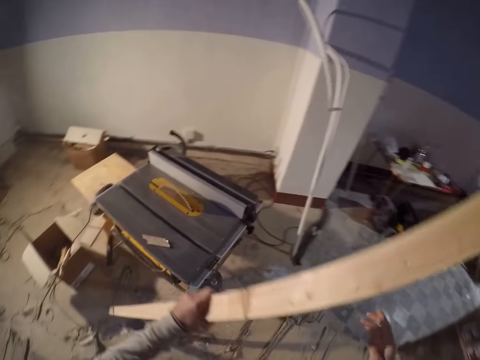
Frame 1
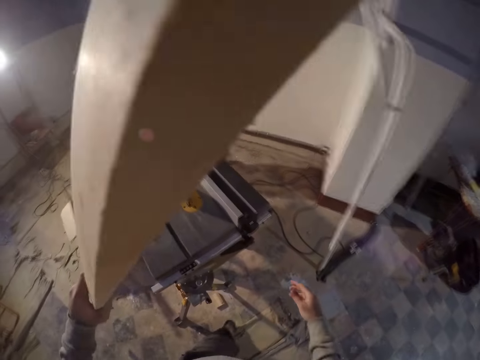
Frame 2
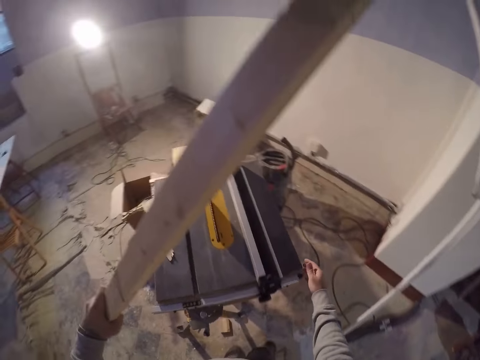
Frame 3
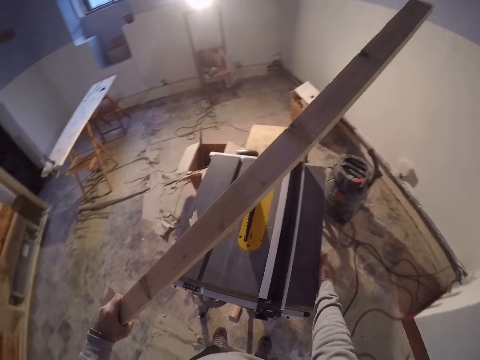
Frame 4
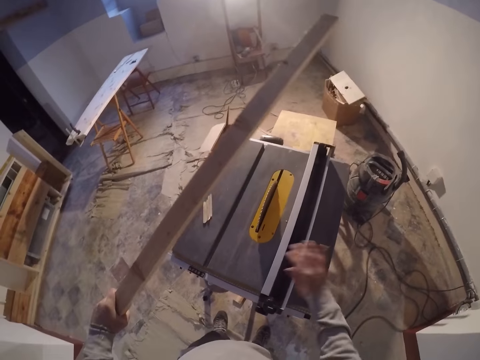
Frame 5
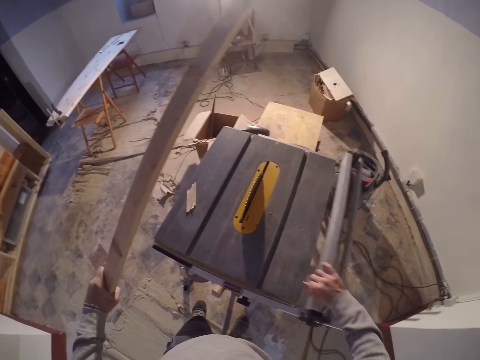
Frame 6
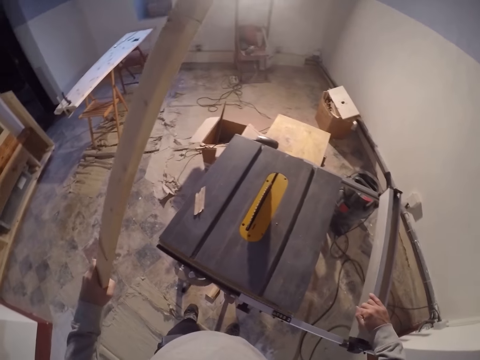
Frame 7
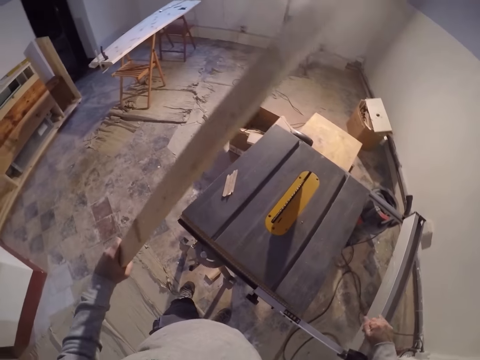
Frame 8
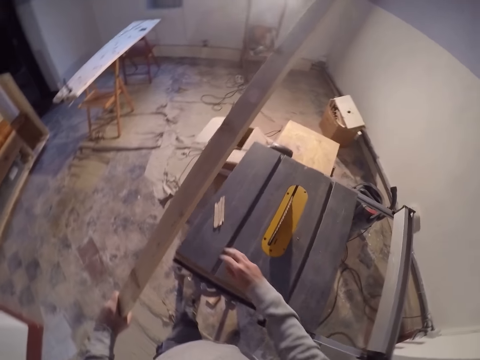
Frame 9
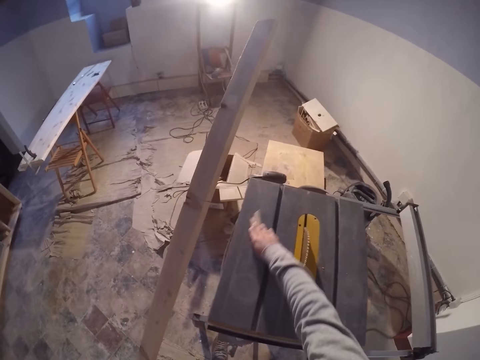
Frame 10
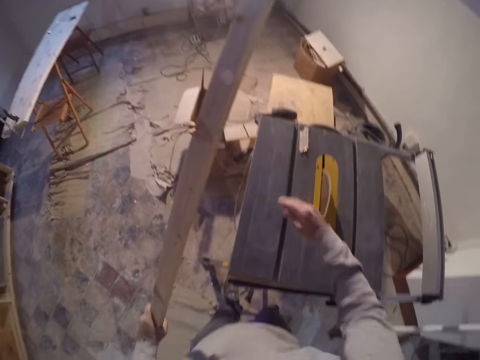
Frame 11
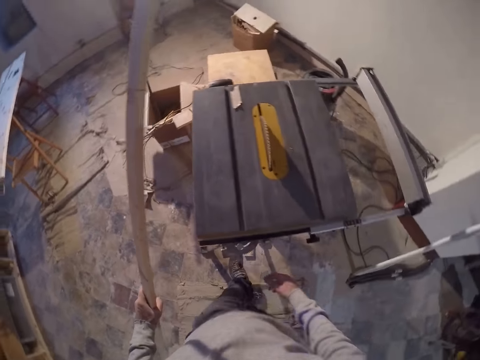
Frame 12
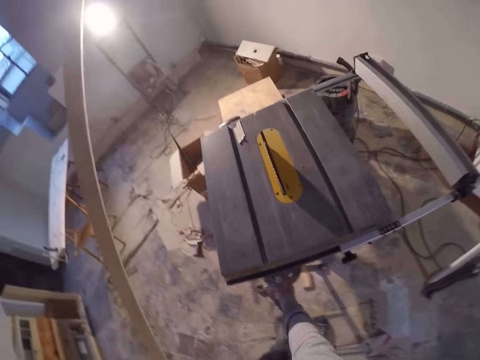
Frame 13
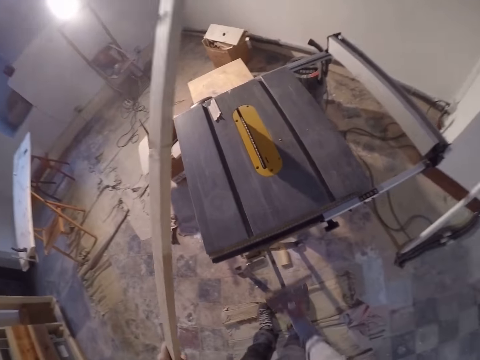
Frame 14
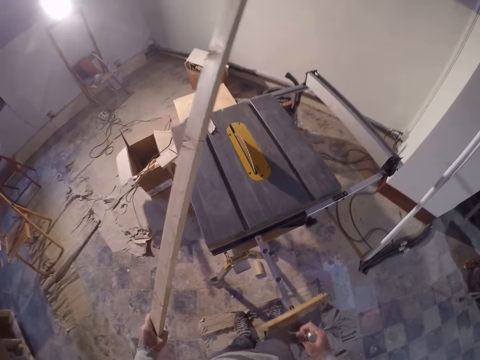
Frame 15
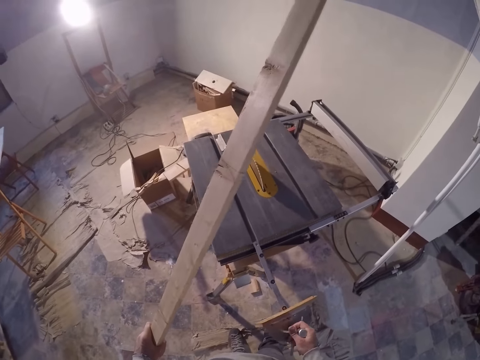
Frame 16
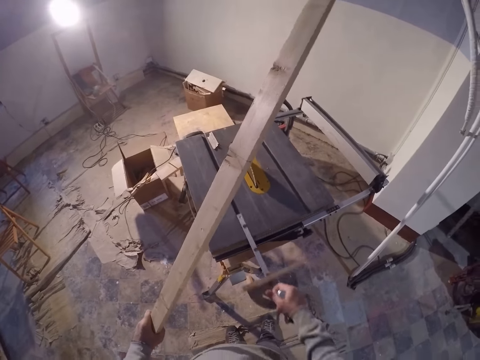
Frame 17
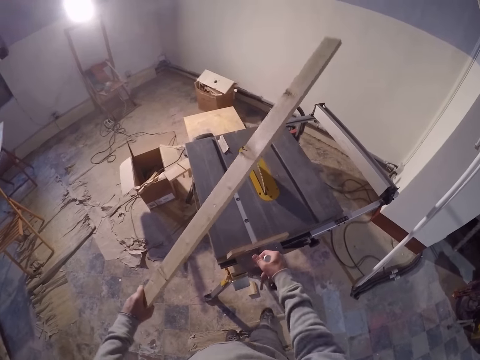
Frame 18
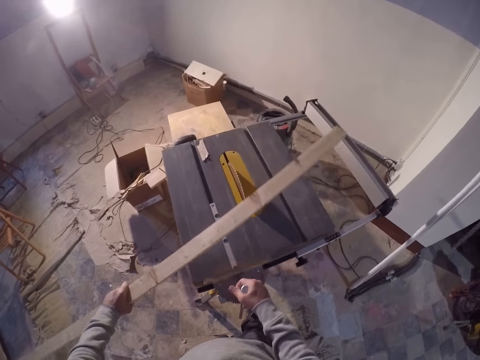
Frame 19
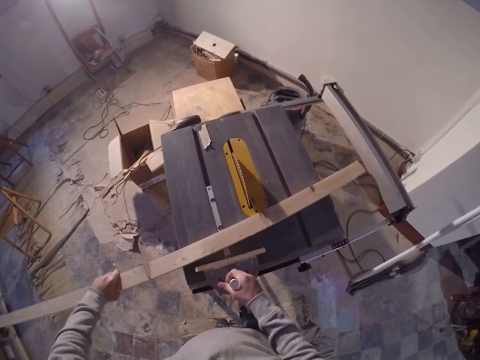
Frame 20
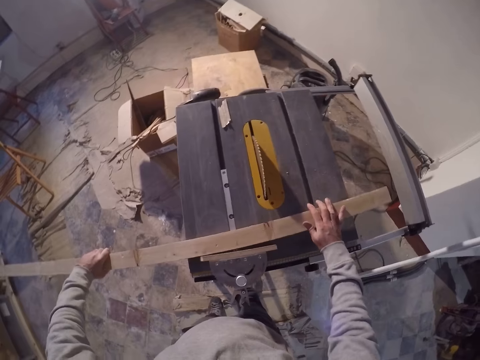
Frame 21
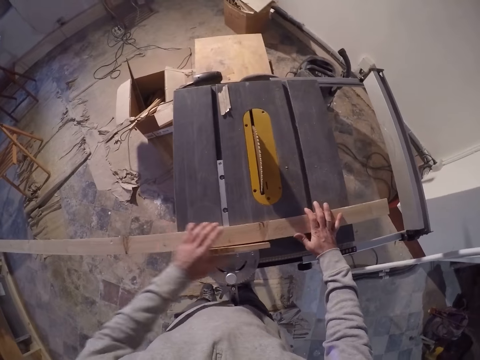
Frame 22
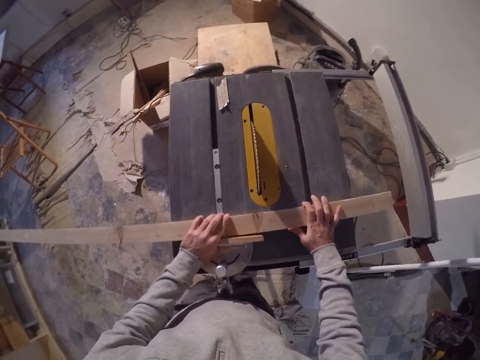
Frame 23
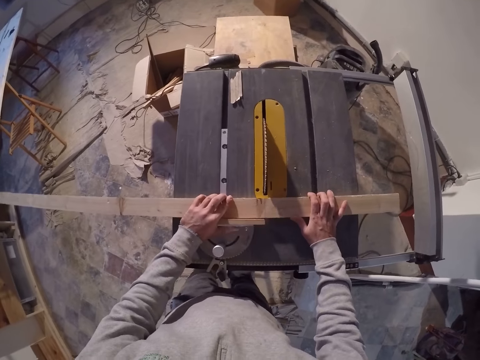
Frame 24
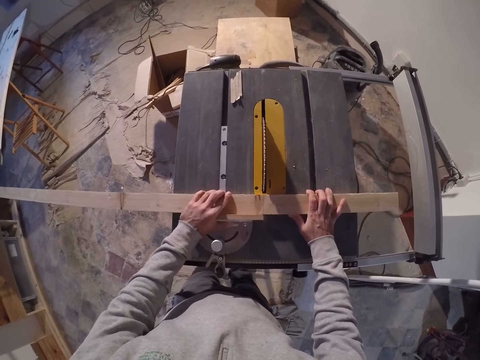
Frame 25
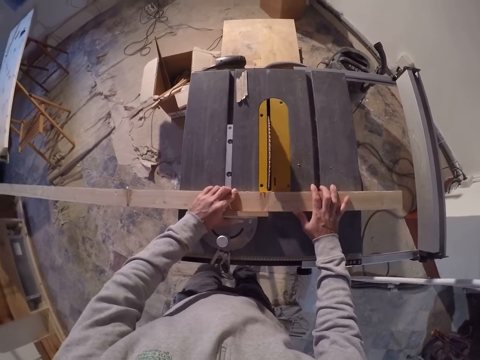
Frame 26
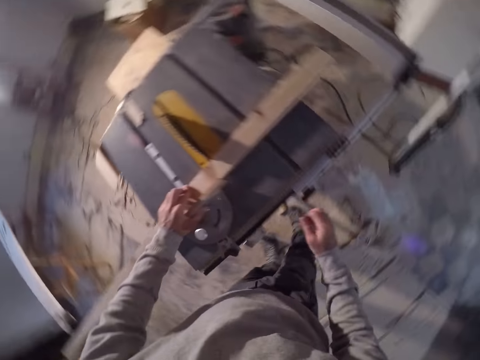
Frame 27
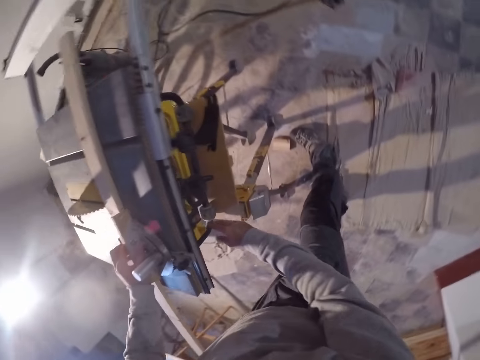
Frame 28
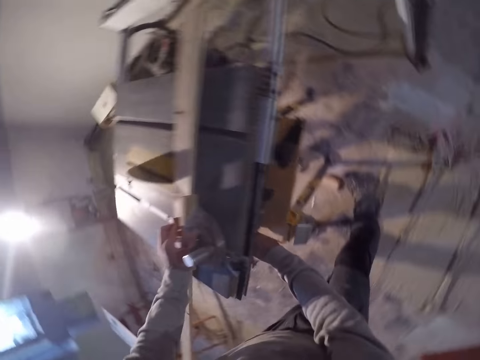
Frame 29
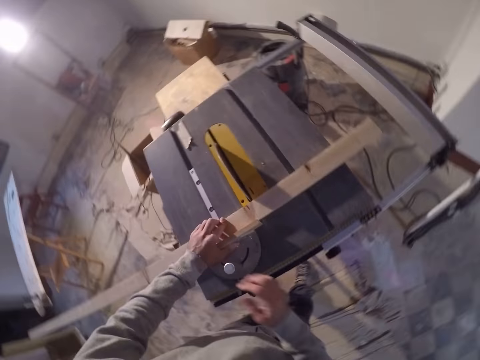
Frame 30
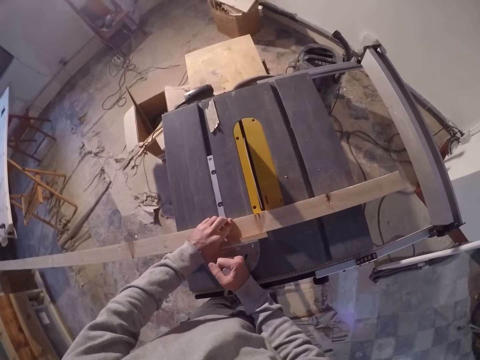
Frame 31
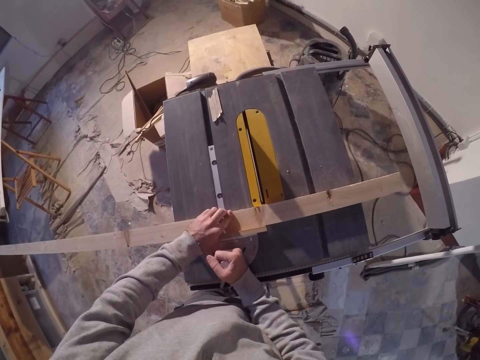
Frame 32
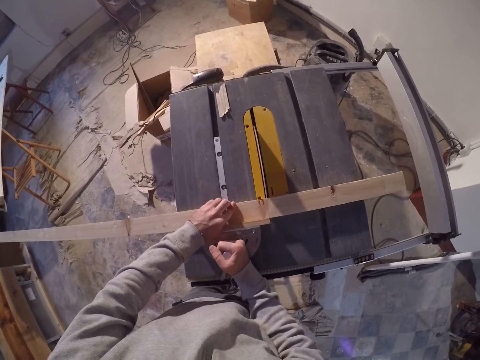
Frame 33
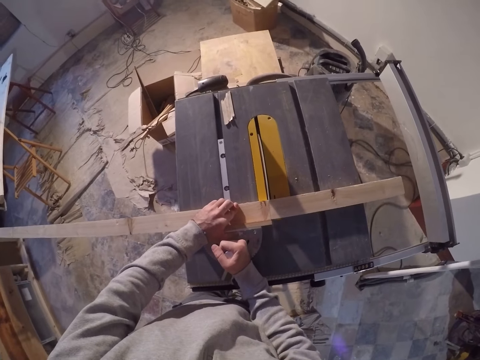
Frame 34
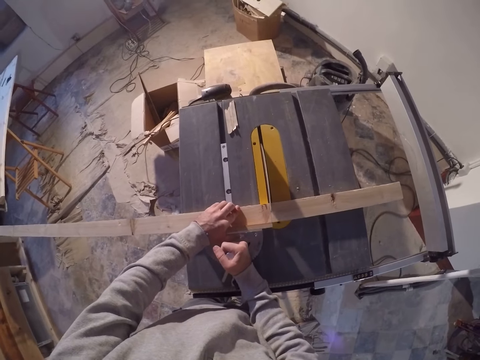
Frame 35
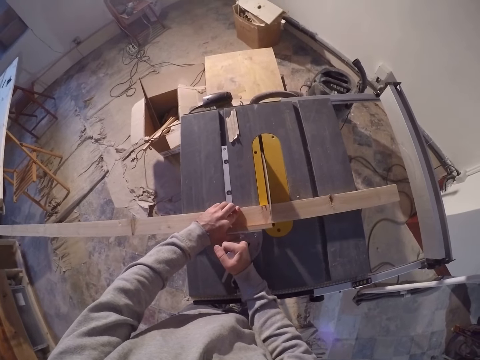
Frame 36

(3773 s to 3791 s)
The camera wearer unlocks the rip fence with his right hand. He adjusts the table saw. He pushes back the rip fence with his right hand. He moves the scrap of wood on the table saw with his right hand. He picks up a miter gauge with his right hand. He adjusts the table saw. He places the miter gauge on the workbench with his right hand. He puts the wood on the table saw. He attaches the strip of wood in his hands with the miter gauge. He aligns with his hands the strip of wood and gauge with a saw on the workbench. He puts on a switch with his right hand. He adjusts the table saw. He moves the attached strip of wood across the saw with his hands. He cuts the wood with the table saw.

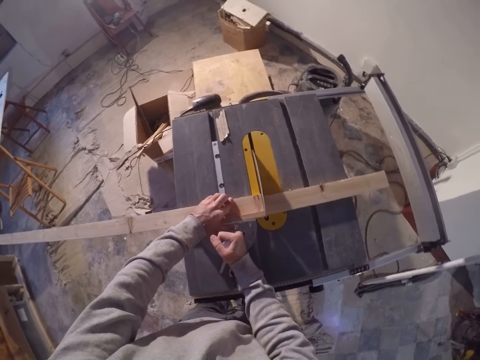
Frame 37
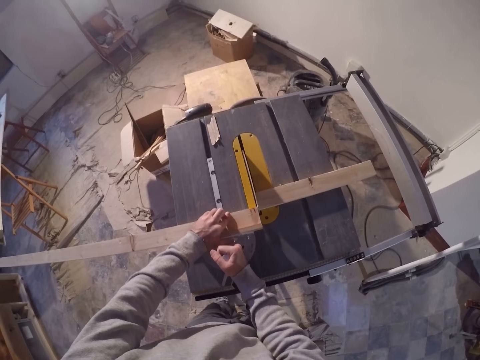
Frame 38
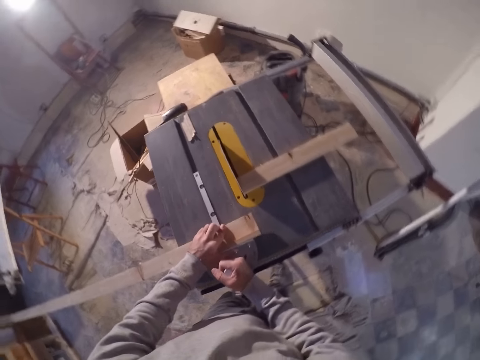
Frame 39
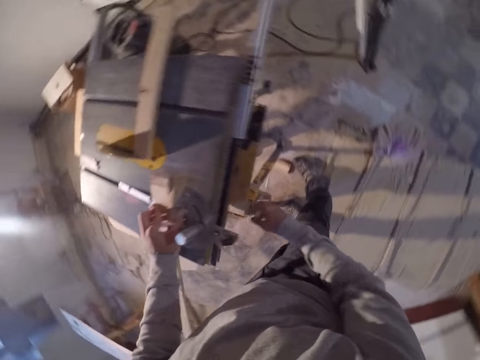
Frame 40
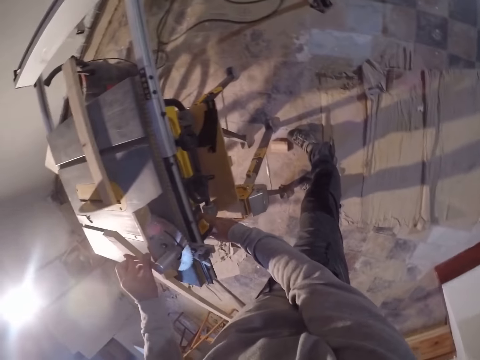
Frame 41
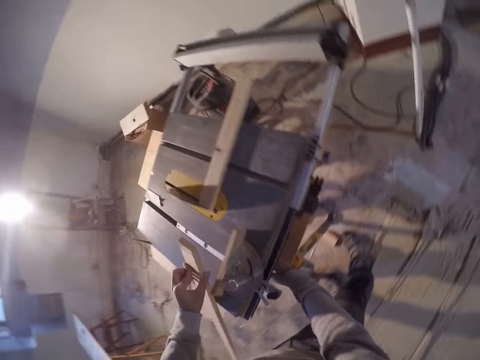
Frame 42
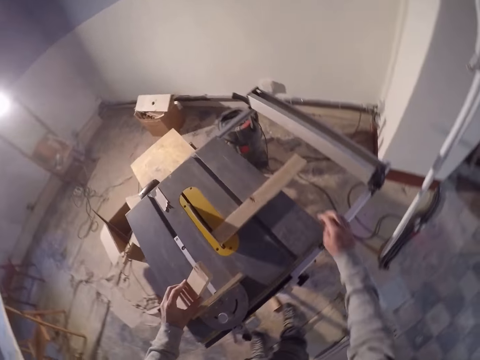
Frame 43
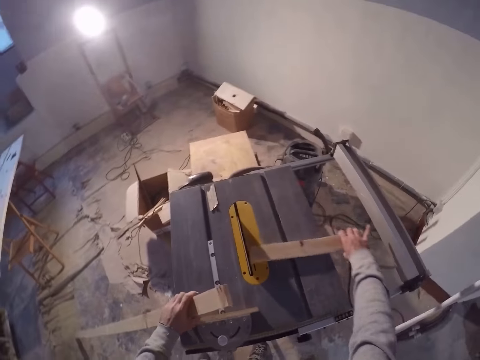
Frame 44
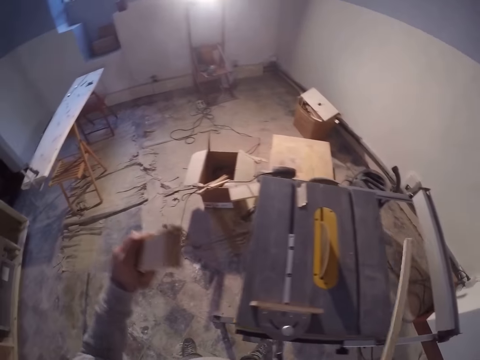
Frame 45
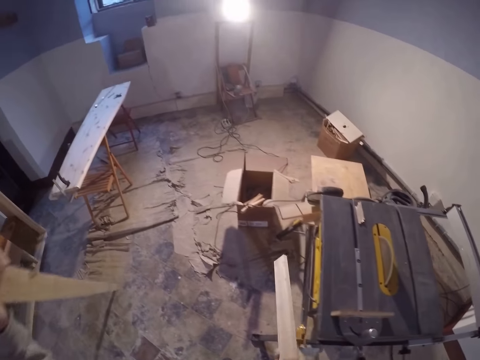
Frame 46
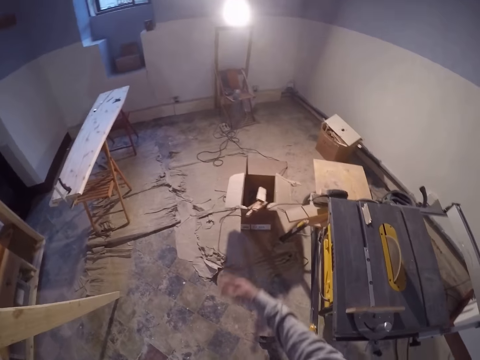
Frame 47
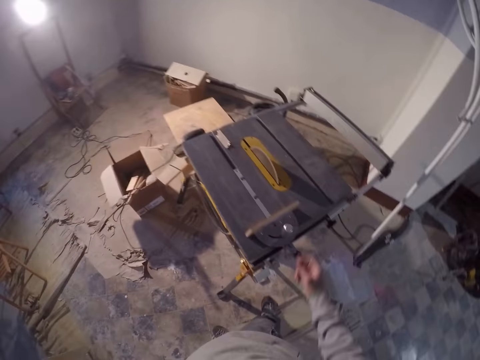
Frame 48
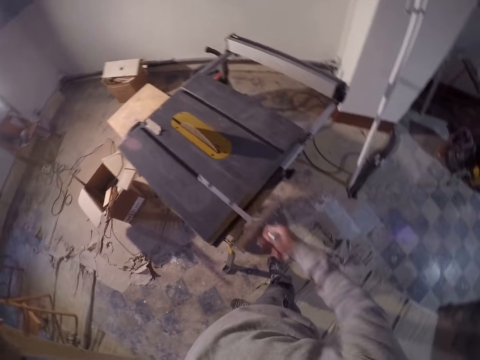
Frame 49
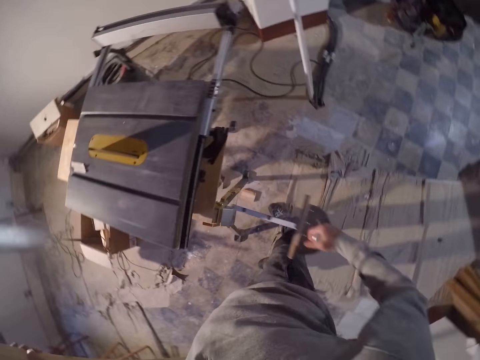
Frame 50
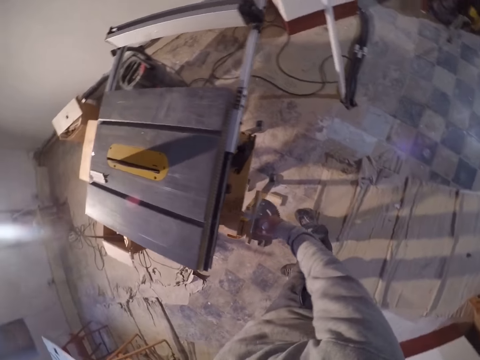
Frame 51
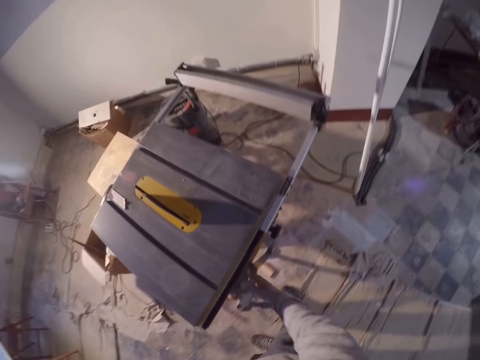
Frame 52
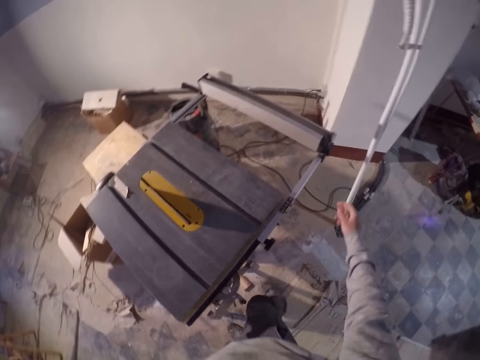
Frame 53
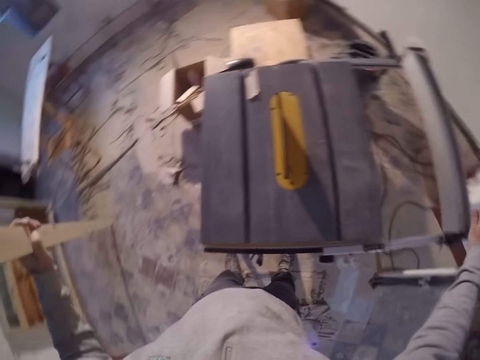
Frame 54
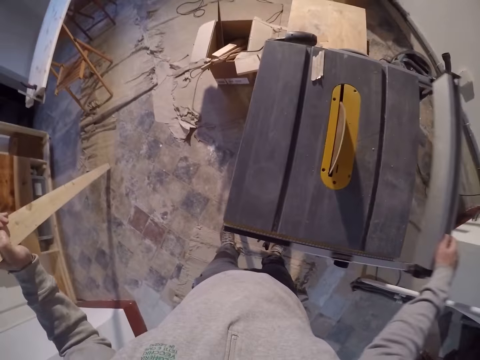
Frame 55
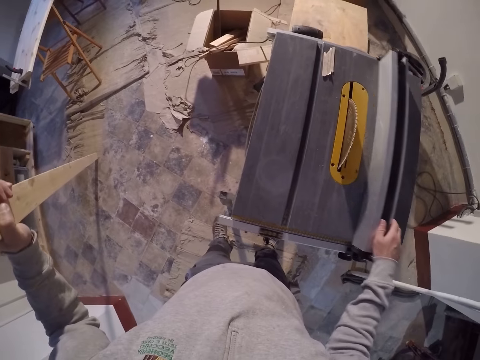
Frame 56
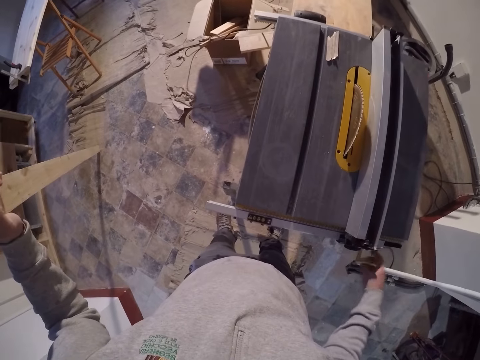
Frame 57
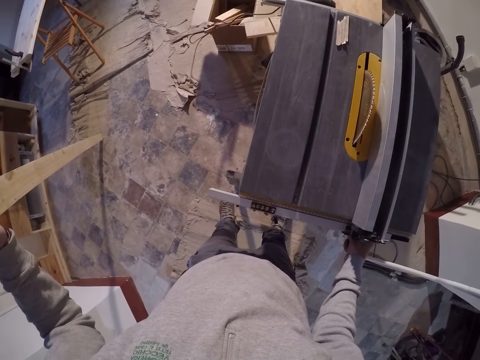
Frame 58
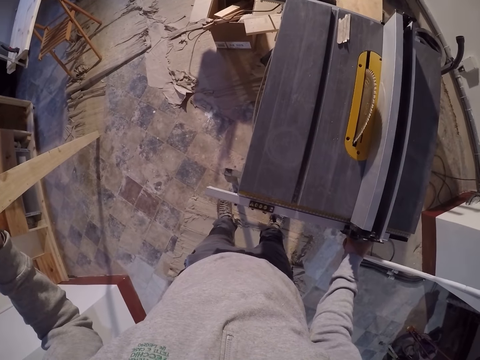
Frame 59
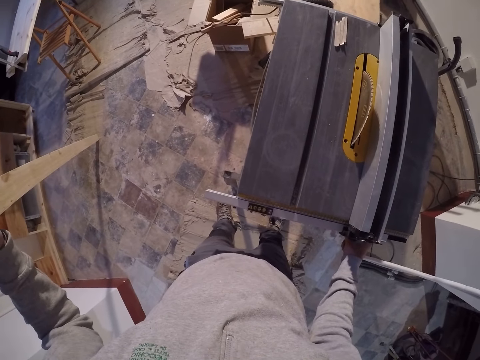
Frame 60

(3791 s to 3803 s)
The camera wearer puts off the switch with his right hand. He adjusts a table saw. He picks up a piece of wood on the table in his right hand. He drops the piece of wood in his right hand in a carton. He repositions the miter gauge with his right hand. He repositions the rip fence with his right hand. He fiddles with the rip fence with his right hand.
